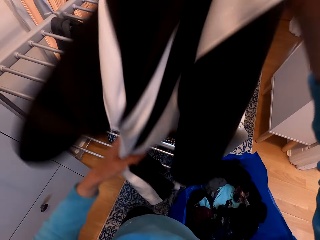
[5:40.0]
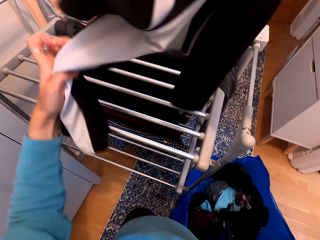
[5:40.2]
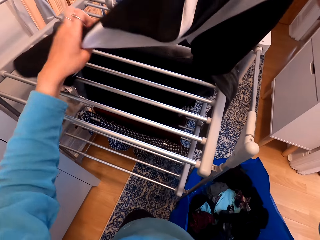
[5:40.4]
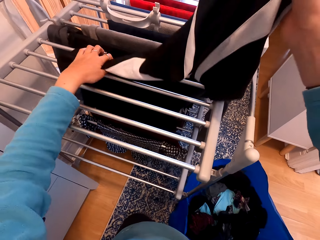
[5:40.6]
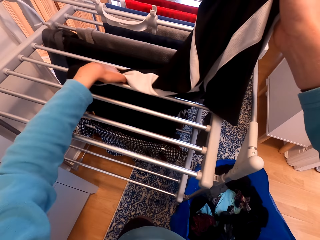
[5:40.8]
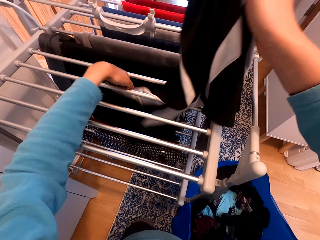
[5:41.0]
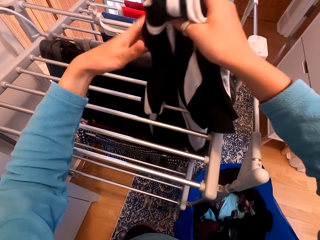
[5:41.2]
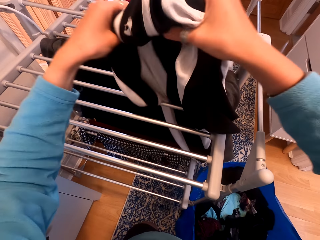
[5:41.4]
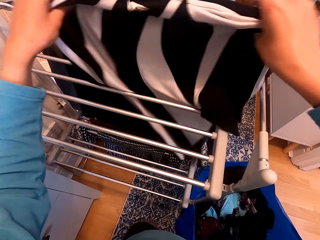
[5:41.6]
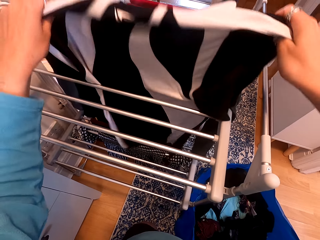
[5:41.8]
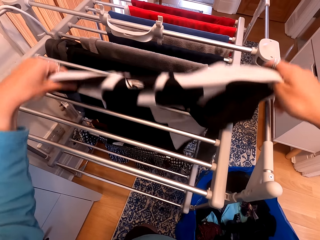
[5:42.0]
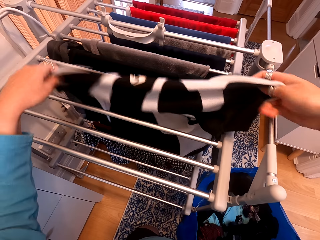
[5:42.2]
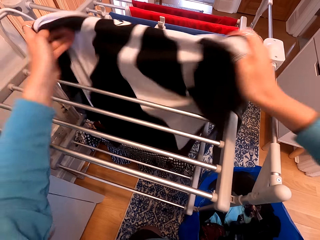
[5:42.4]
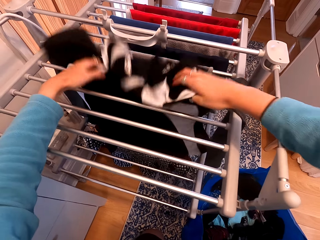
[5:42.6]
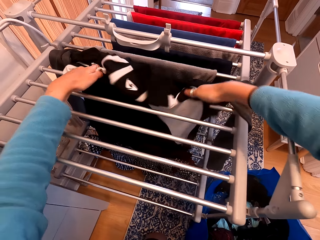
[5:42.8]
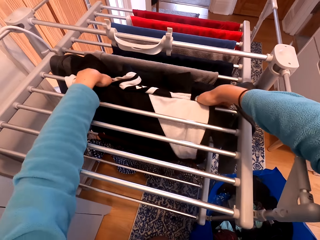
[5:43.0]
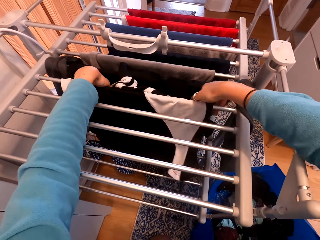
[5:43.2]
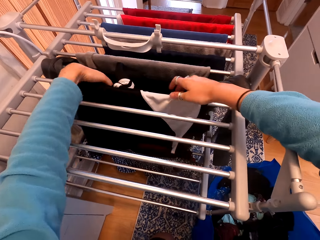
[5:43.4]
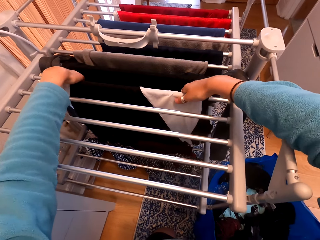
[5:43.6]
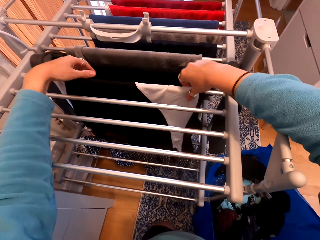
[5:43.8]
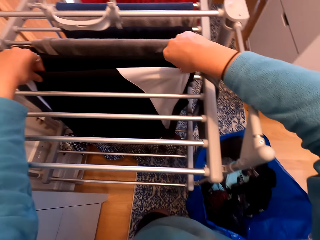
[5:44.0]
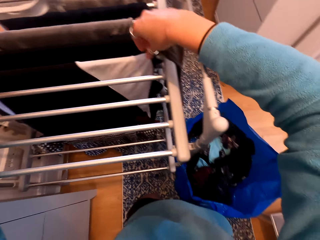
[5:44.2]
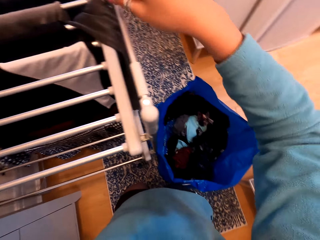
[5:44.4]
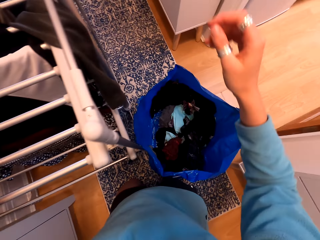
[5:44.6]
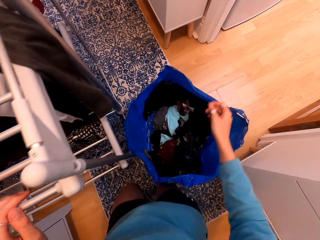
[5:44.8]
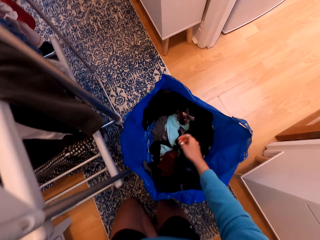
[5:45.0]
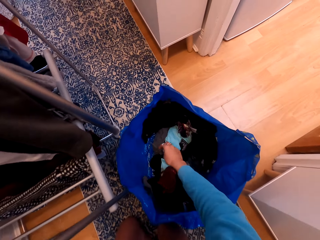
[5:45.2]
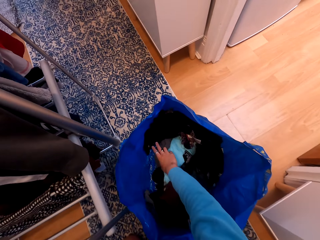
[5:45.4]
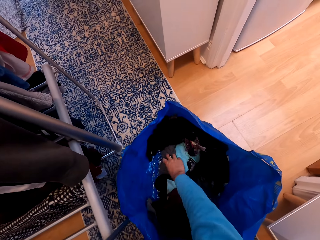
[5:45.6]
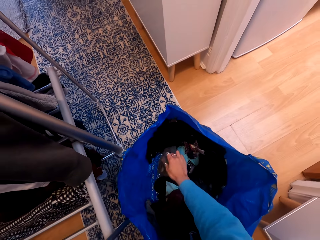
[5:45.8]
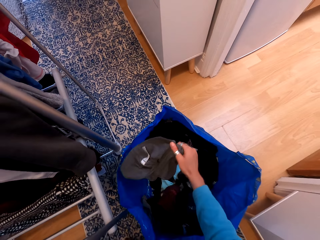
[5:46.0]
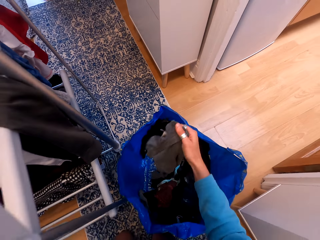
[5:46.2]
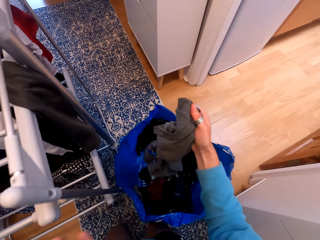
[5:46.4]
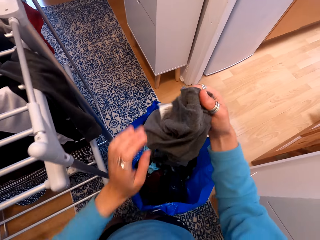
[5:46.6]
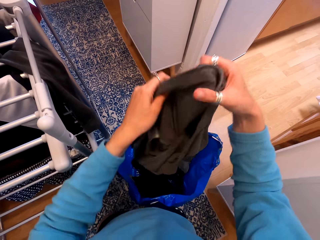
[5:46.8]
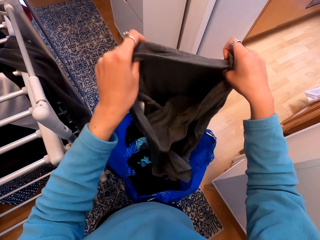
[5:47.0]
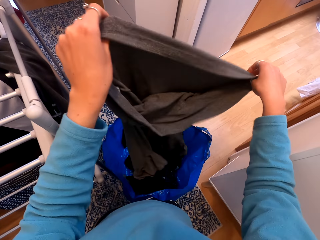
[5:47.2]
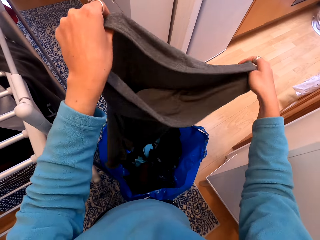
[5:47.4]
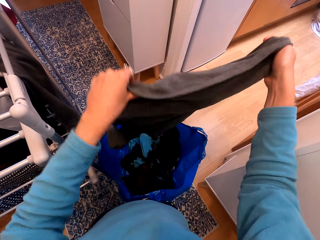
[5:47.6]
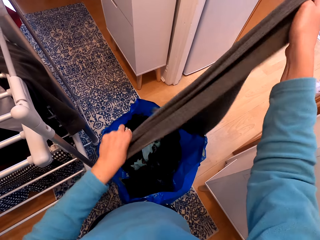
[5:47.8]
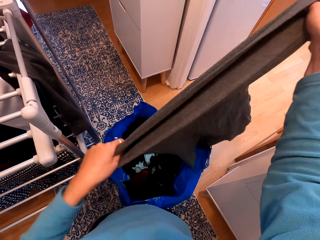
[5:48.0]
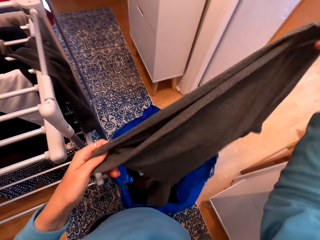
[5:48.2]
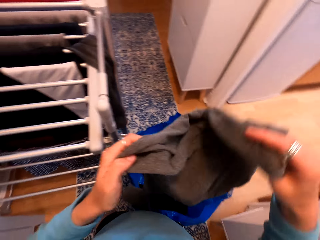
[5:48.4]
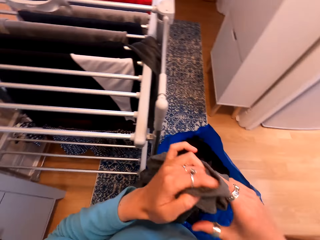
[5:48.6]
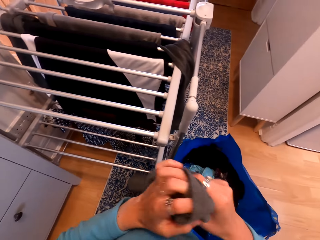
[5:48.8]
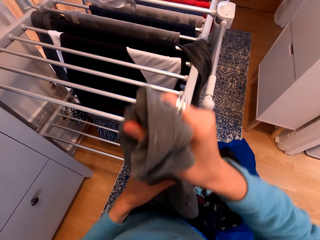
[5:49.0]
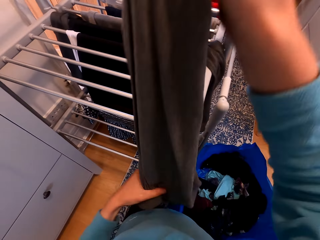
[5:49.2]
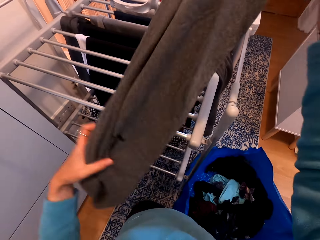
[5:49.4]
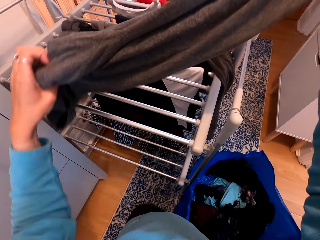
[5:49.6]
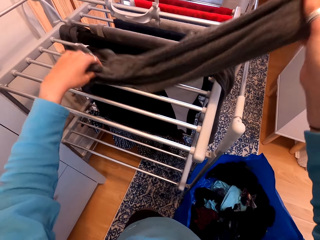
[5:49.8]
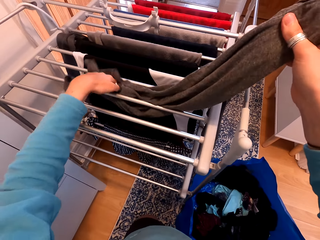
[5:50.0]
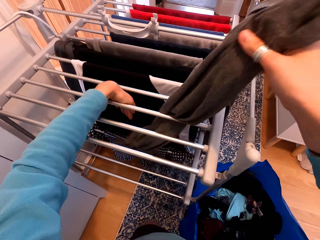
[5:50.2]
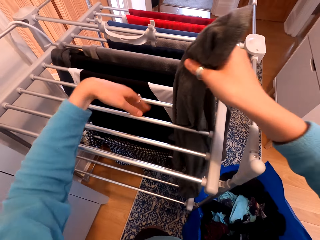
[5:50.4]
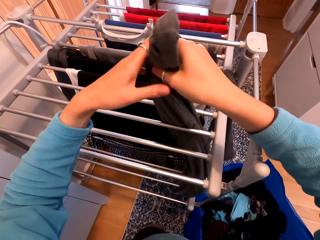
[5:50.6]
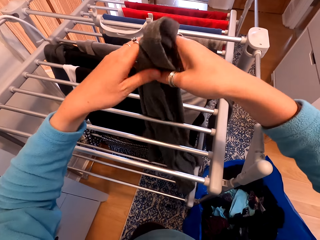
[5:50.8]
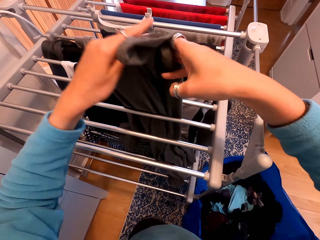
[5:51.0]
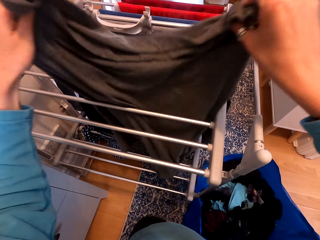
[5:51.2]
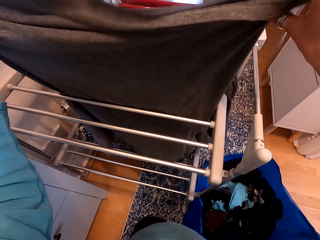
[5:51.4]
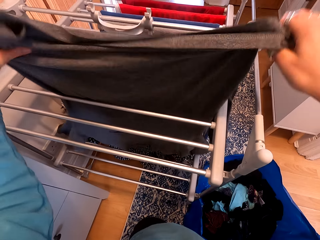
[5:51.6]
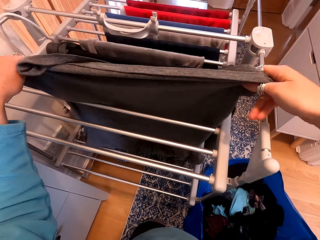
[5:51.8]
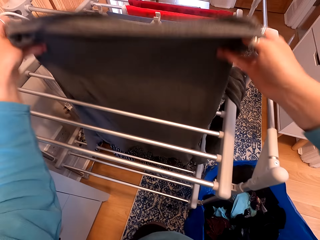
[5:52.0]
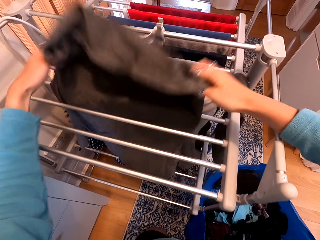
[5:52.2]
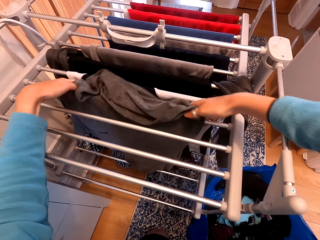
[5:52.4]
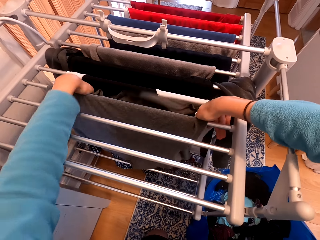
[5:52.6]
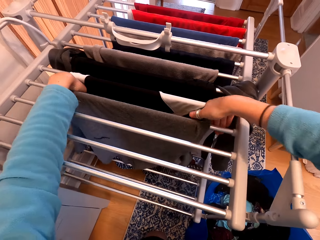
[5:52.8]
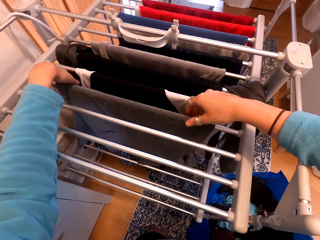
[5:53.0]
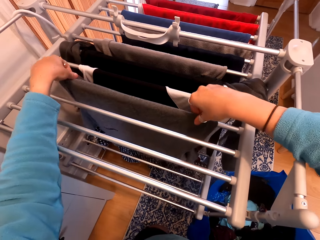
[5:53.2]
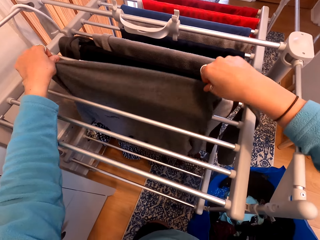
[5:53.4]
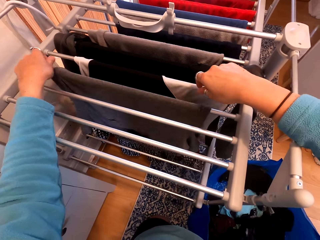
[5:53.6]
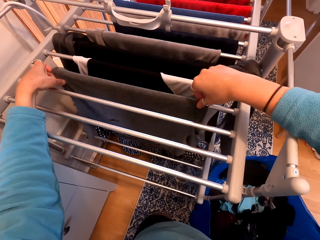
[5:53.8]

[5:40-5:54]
The camera wearer hangs the cloth on the clothes rack. They pick a cloth. They unfold the cloth. They hang the cloth on the clothes rack.

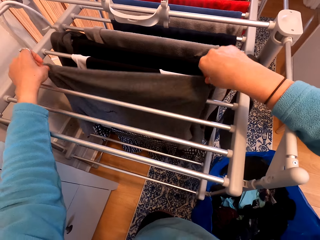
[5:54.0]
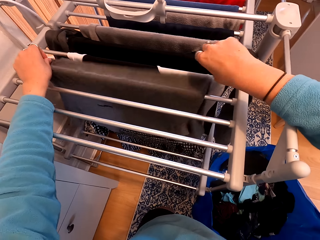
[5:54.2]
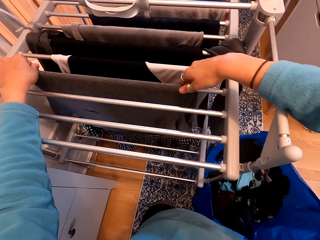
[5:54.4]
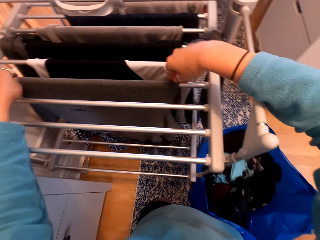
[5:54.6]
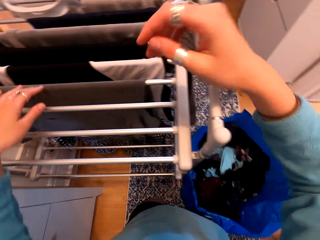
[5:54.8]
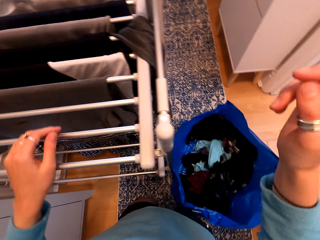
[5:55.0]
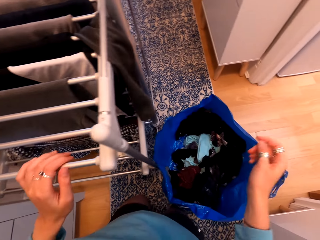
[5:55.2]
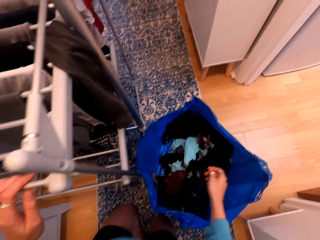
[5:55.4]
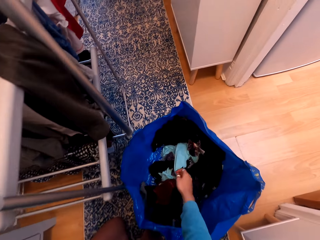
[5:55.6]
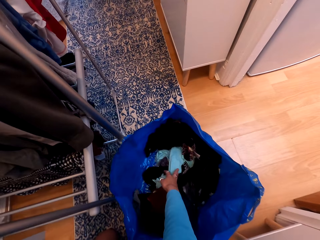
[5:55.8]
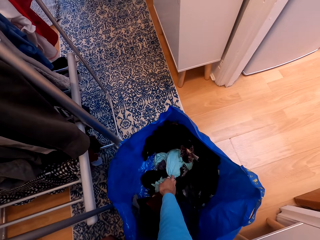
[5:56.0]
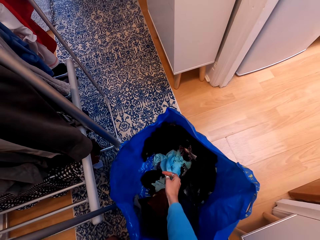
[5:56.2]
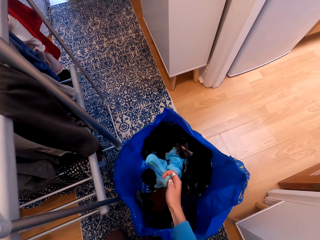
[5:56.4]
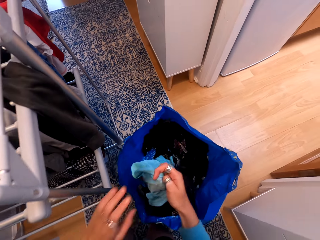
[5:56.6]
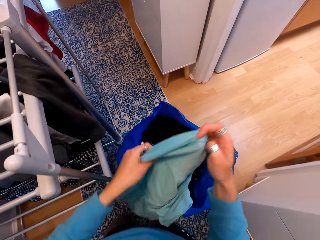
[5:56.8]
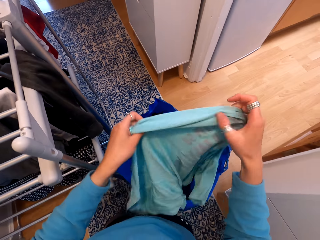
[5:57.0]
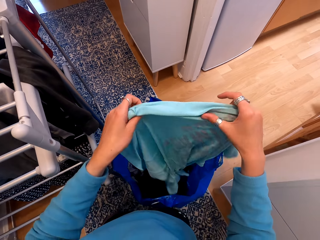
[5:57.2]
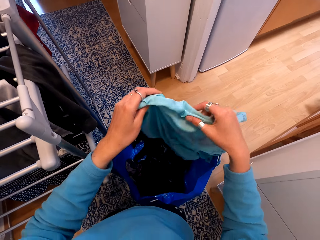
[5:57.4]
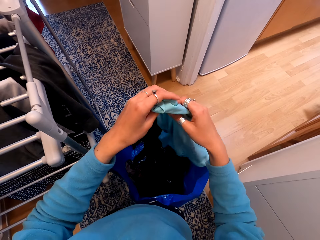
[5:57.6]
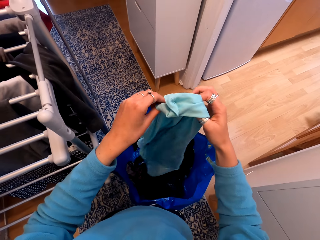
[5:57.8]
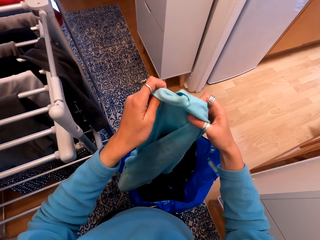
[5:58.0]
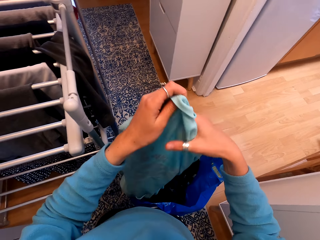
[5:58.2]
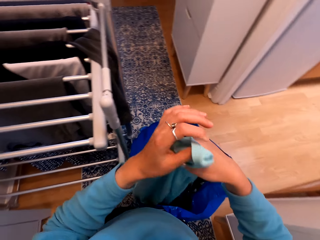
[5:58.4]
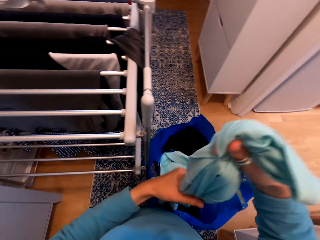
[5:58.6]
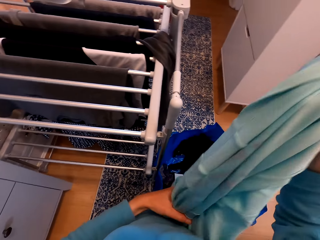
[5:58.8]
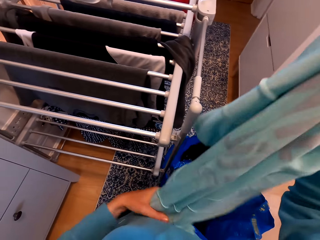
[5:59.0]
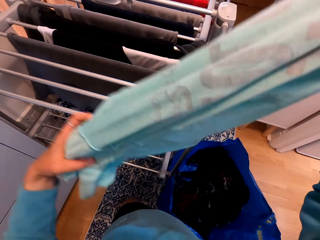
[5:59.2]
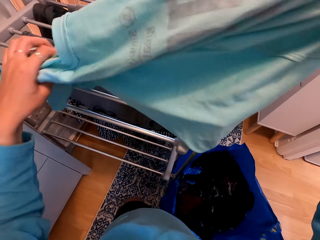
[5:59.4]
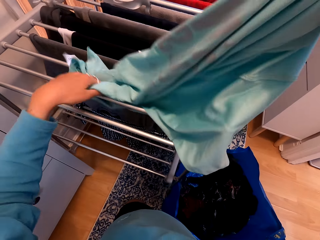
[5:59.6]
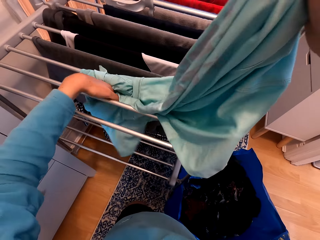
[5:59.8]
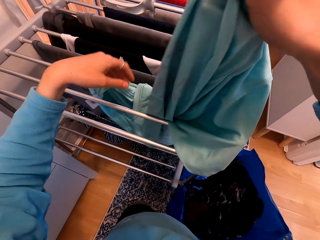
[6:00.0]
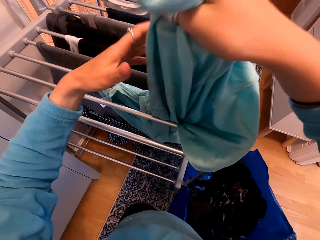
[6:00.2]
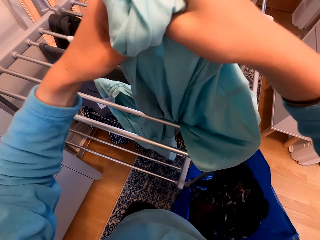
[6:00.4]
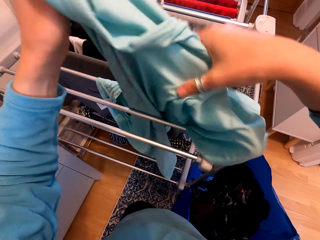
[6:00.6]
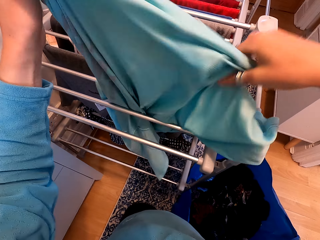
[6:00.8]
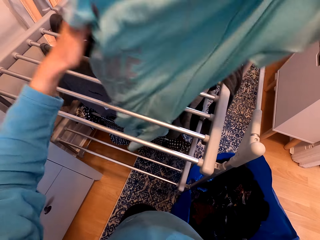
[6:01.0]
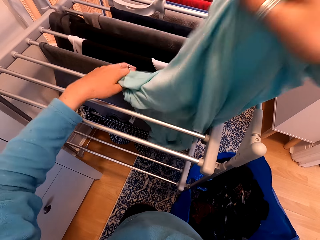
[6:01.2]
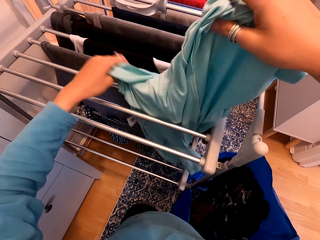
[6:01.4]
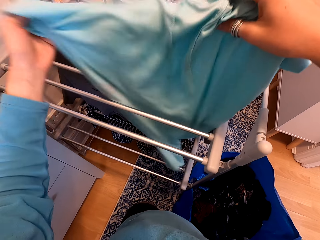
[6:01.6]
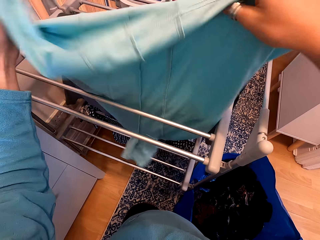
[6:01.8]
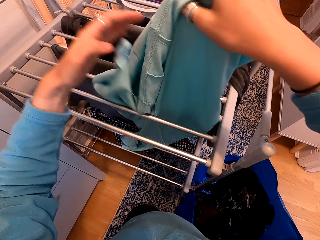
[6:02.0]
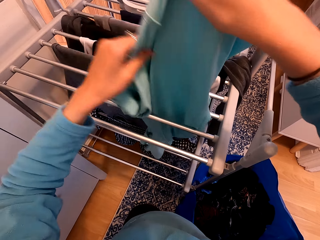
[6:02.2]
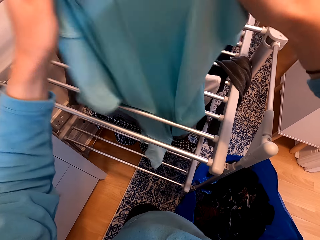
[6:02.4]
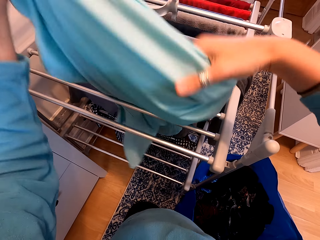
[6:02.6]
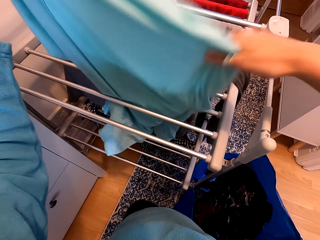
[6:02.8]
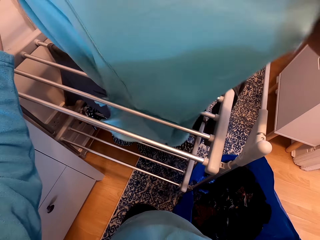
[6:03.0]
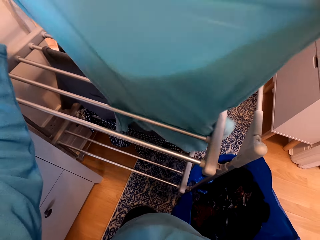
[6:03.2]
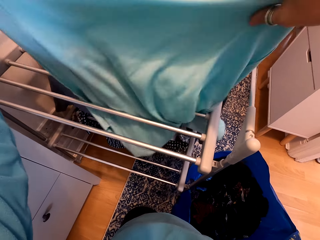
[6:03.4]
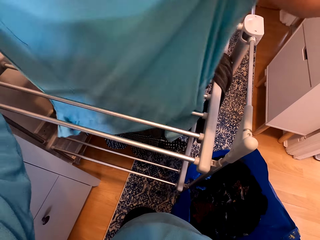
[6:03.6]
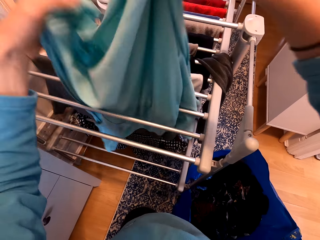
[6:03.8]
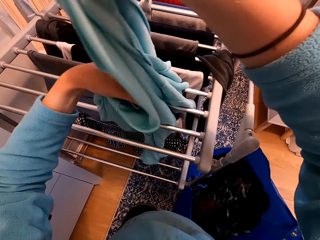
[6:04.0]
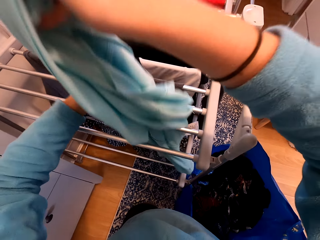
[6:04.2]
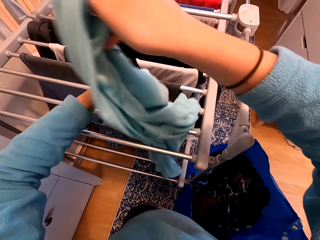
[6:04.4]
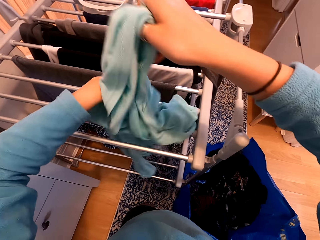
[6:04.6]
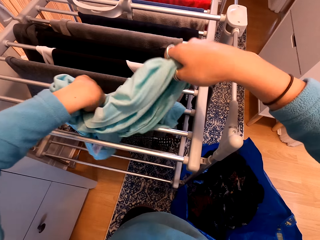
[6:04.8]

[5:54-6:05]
The camera wearer picks a cloth. They unfold the cloth. They hang the cloth on the clothes rack.
